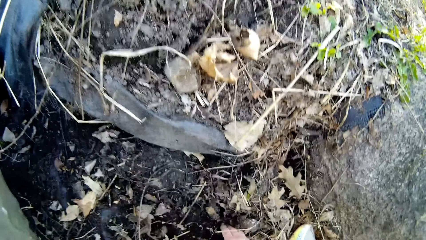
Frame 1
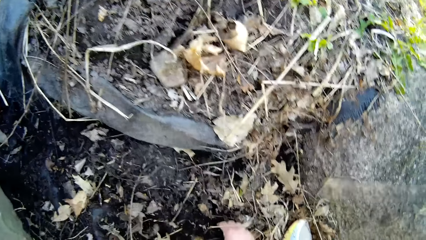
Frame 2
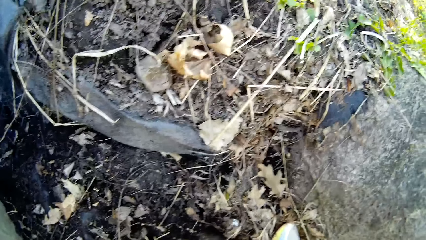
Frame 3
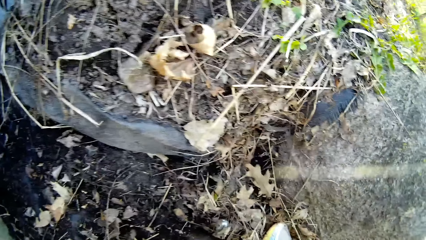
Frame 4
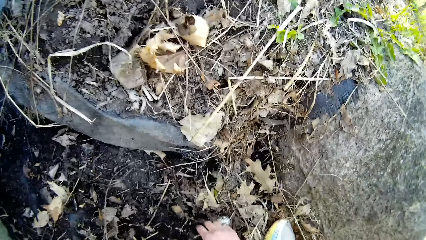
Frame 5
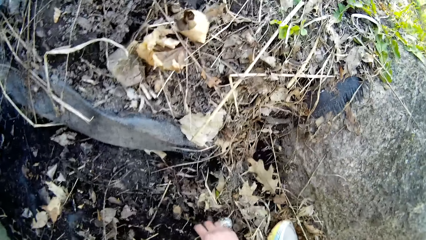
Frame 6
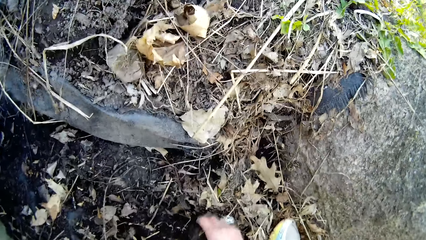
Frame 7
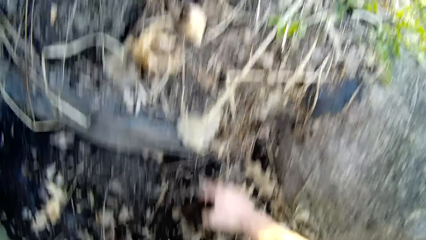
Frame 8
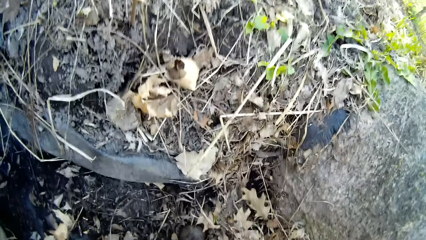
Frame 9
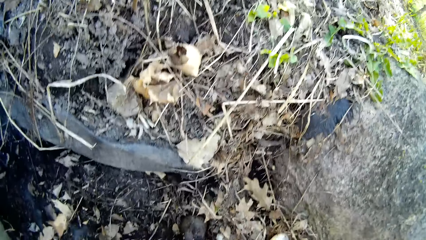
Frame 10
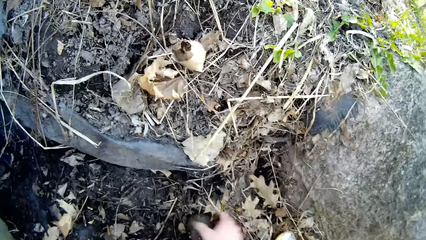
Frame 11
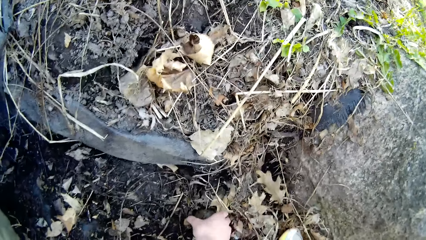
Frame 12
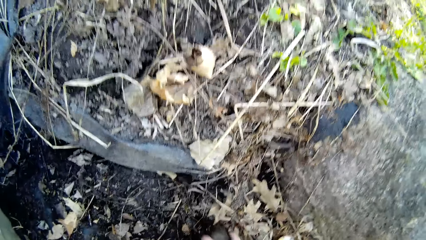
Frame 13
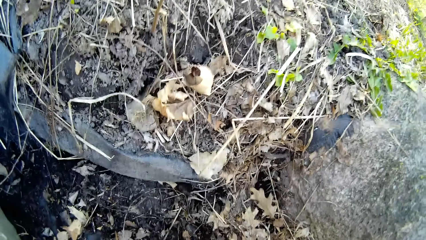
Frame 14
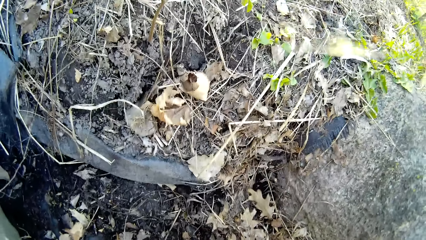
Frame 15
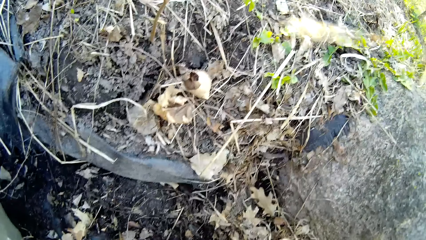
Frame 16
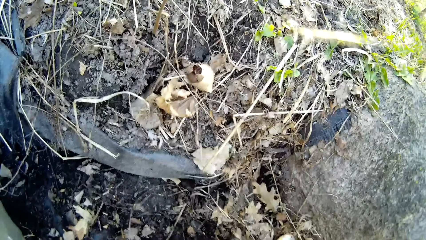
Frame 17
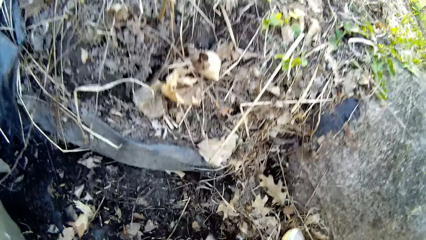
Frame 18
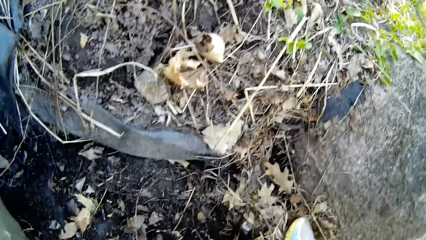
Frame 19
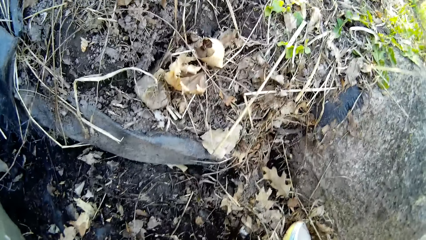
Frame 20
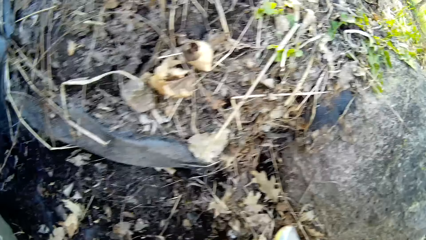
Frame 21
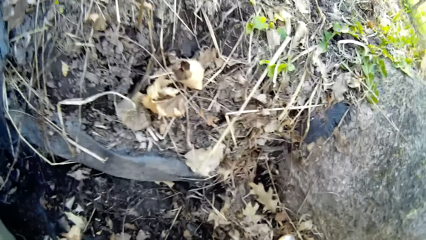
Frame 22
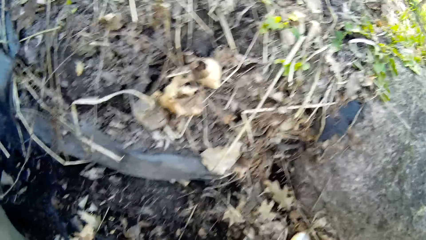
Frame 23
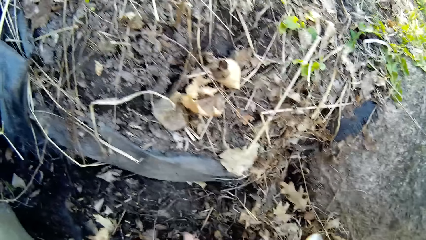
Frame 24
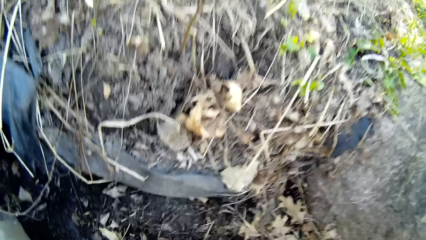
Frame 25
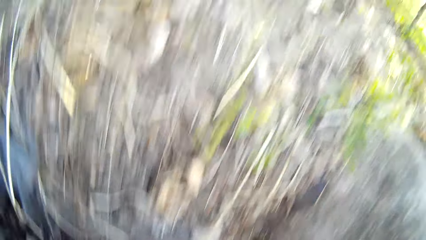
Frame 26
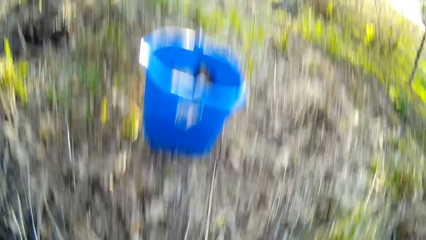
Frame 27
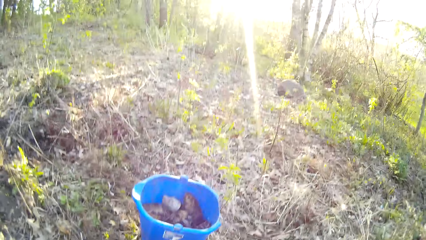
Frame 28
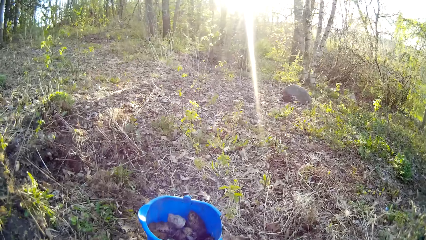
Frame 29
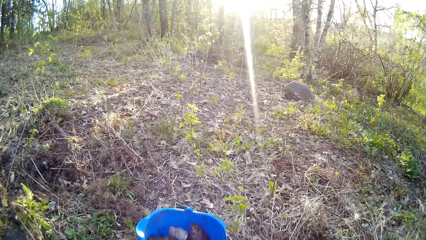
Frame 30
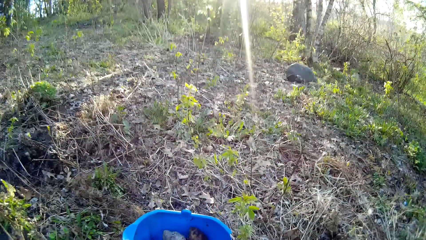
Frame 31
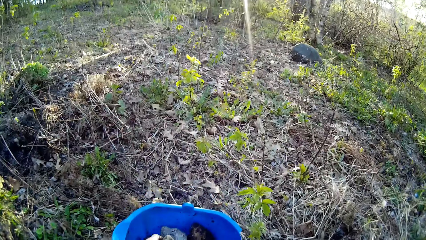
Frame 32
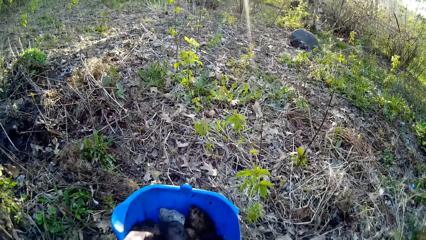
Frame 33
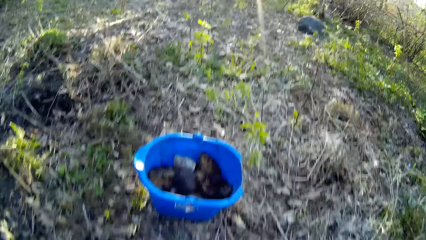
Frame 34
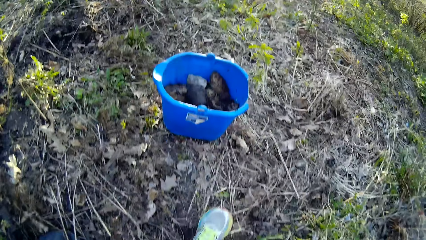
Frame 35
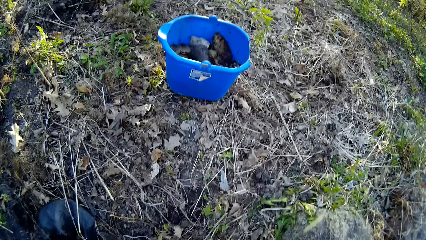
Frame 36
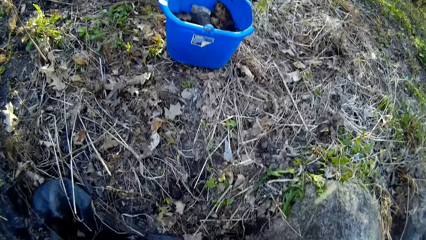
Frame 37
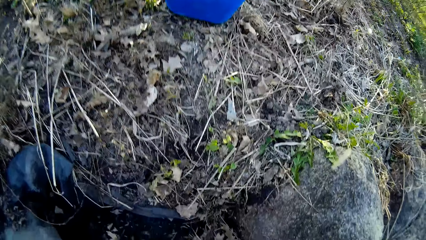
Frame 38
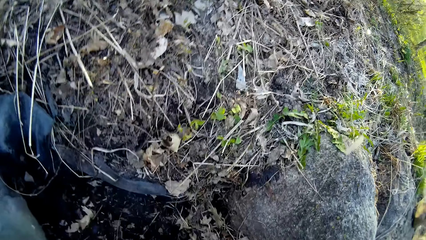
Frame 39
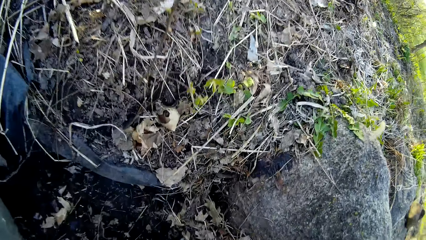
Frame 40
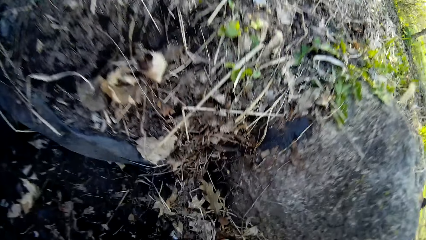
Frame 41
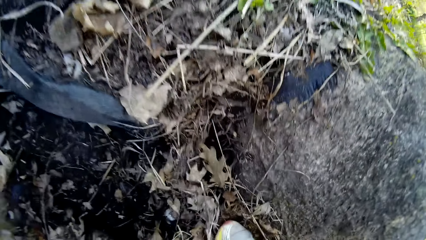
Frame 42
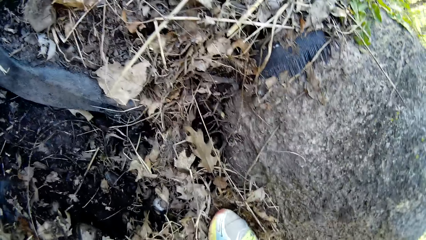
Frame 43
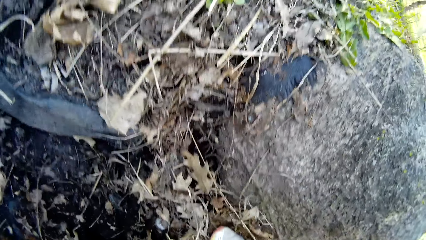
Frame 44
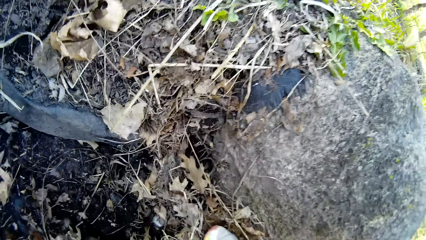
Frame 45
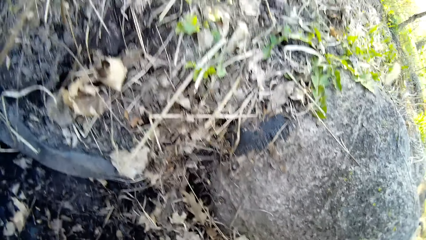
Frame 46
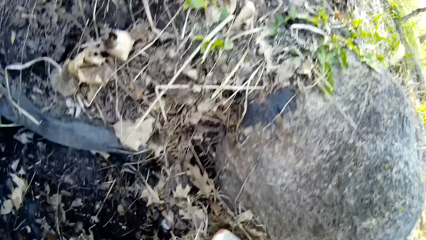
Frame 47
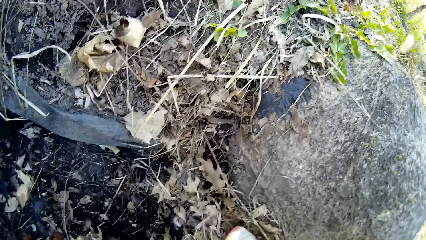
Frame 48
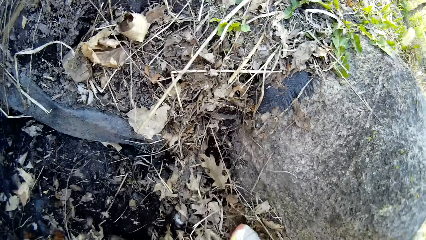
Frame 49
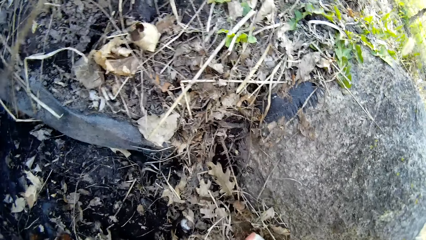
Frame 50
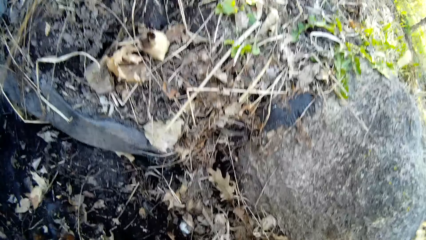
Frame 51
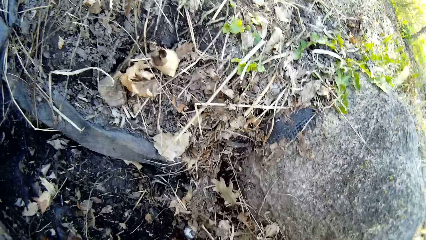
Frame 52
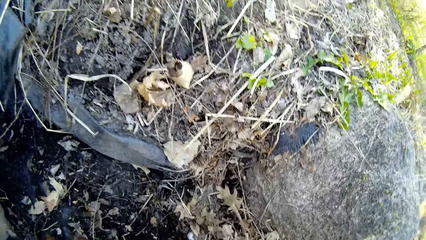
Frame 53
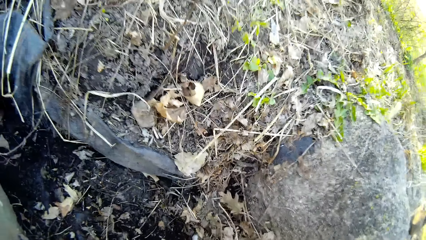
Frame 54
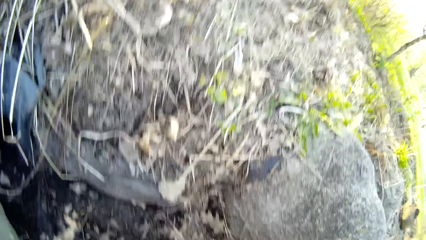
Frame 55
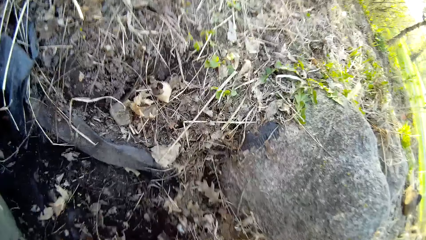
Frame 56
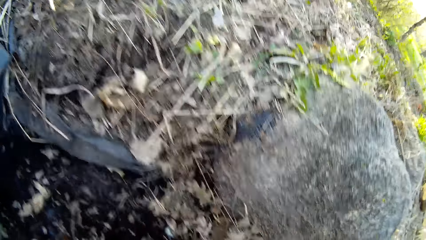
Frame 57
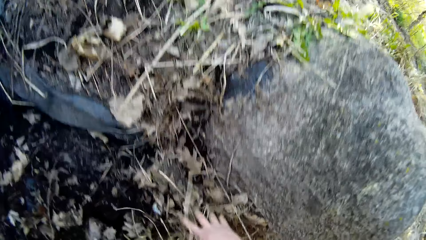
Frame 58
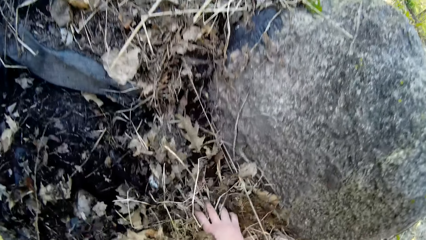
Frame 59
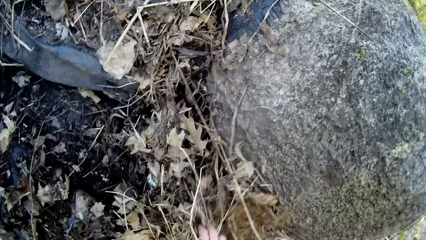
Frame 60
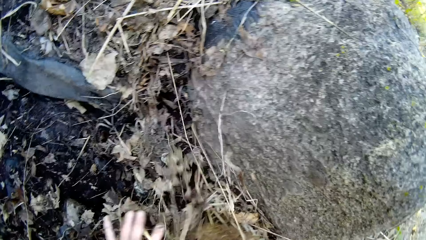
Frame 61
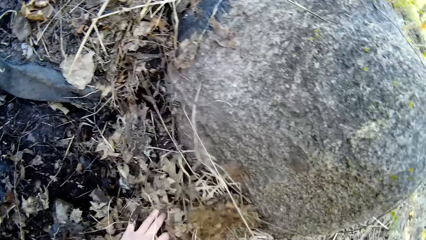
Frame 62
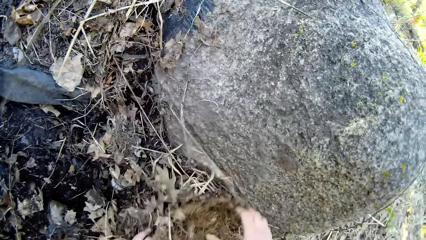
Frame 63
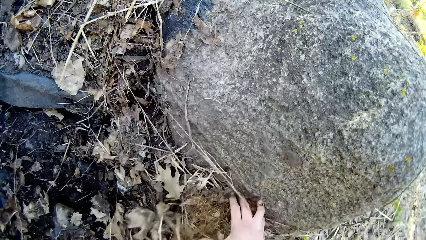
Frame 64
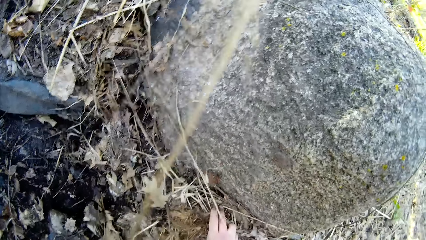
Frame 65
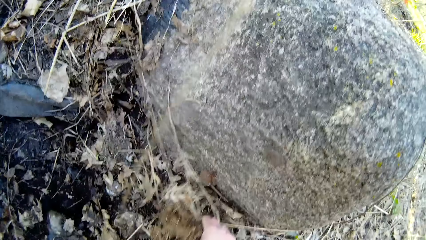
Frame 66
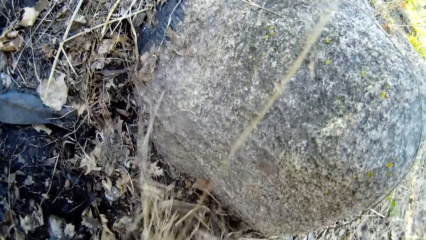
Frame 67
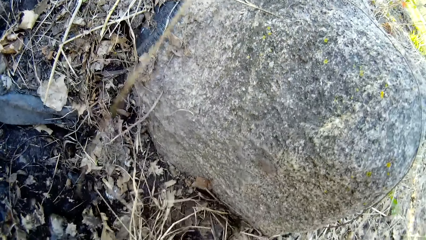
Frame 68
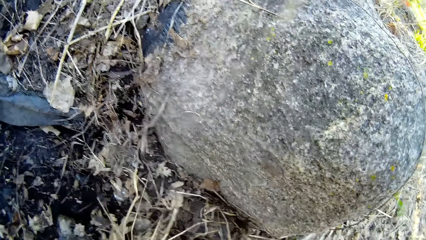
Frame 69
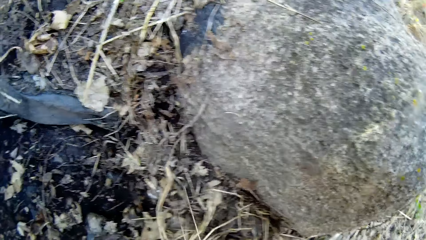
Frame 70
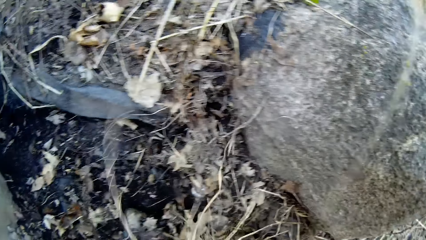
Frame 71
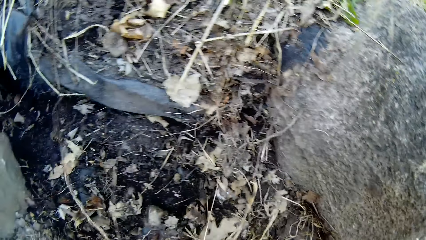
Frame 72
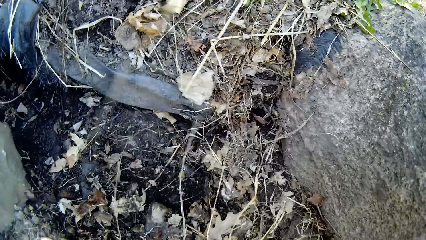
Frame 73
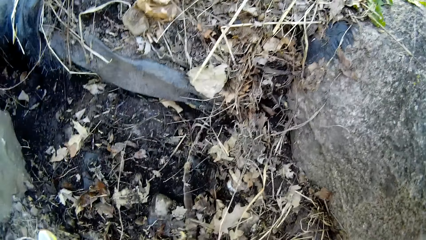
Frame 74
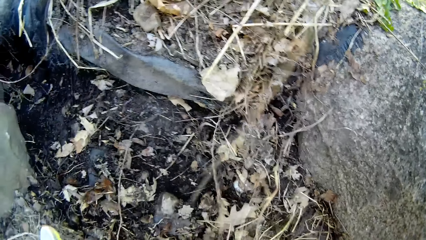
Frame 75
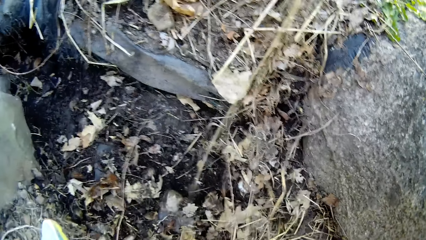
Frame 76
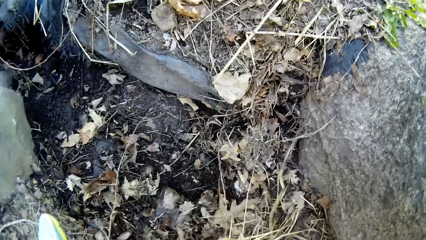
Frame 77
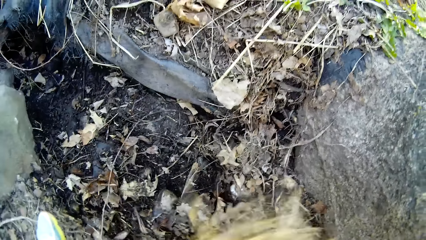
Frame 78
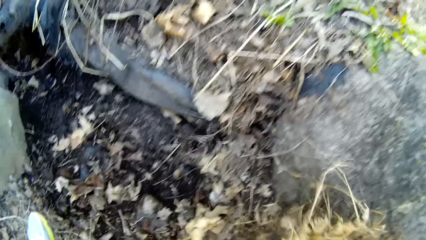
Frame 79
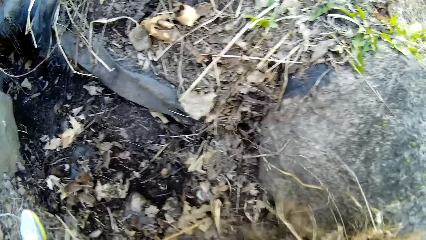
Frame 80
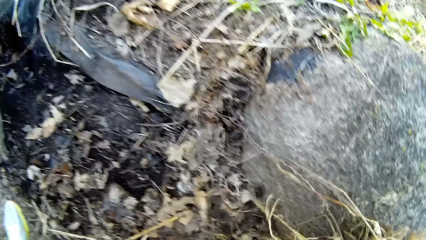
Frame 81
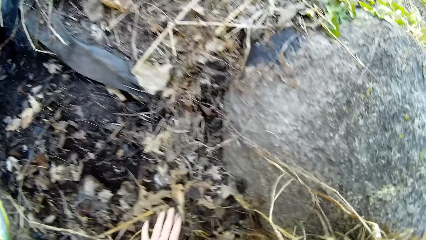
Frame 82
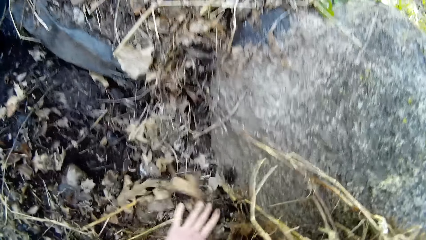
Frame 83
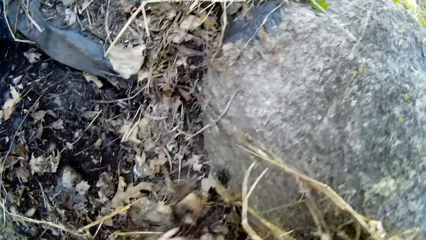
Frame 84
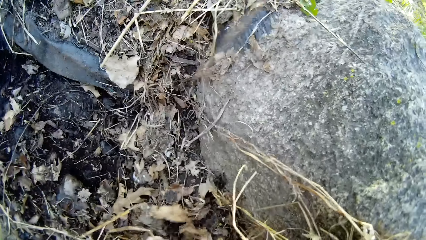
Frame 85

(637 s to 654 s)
The camera wearer forces a piece of stone out from the soil with his right hand. He picks the piece of stone from the ground with his right hand. He throws the piece of stone into the bucket on the ground with his left hand. He clears dry leaves on the ground with both hands. He gathers the dirt with both hands.
